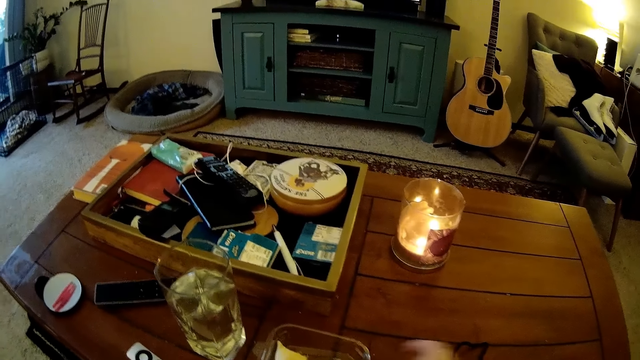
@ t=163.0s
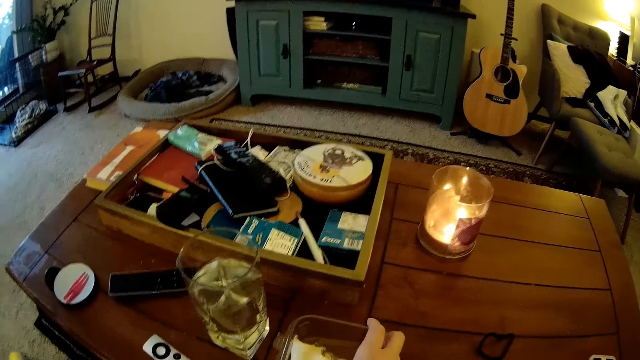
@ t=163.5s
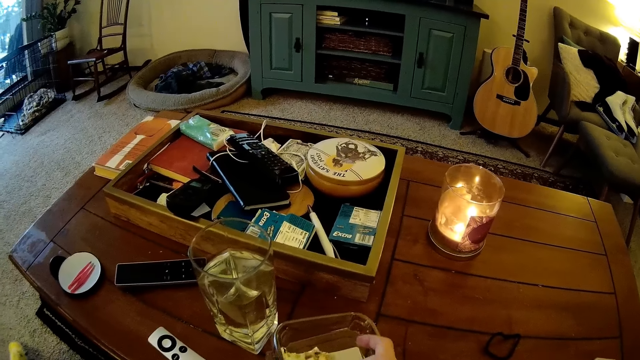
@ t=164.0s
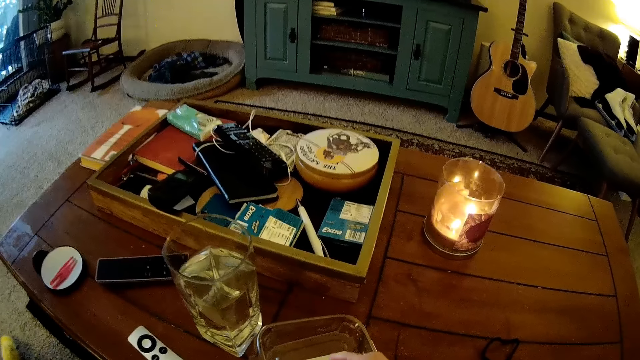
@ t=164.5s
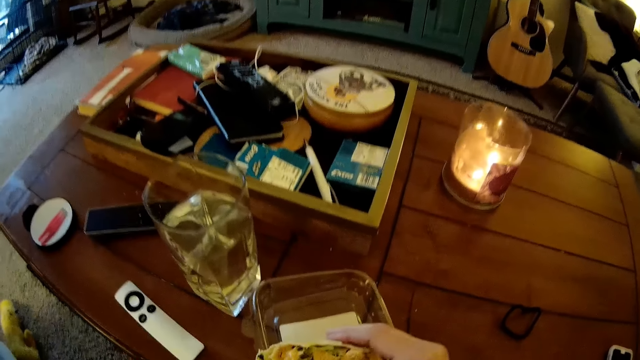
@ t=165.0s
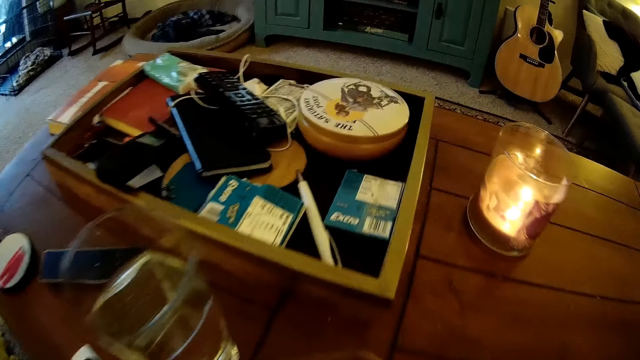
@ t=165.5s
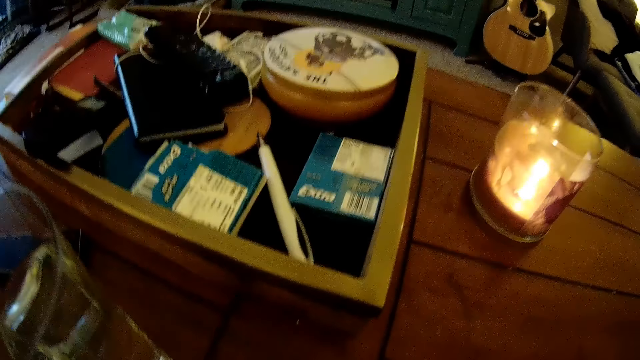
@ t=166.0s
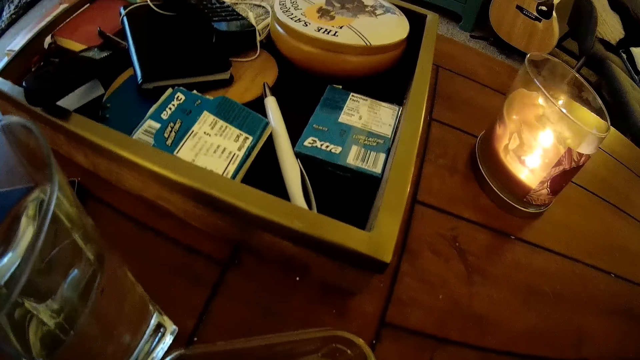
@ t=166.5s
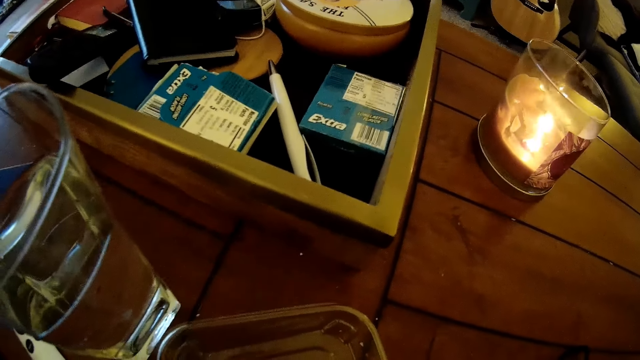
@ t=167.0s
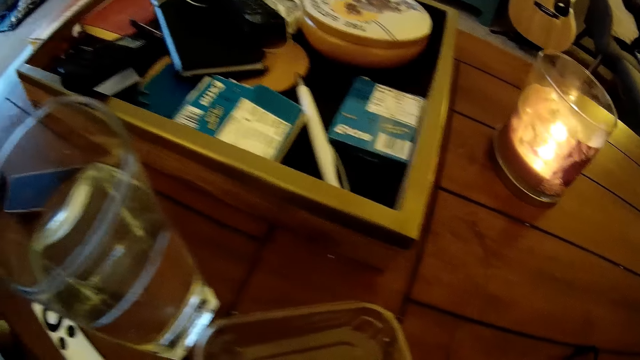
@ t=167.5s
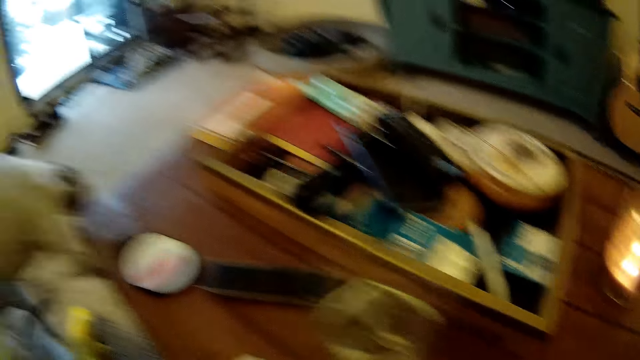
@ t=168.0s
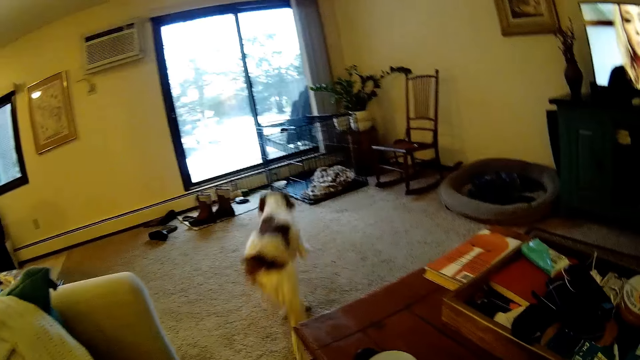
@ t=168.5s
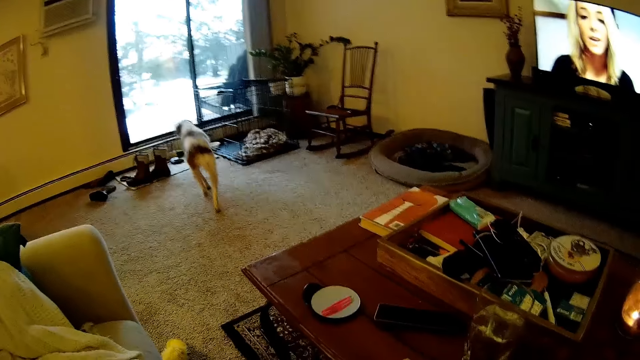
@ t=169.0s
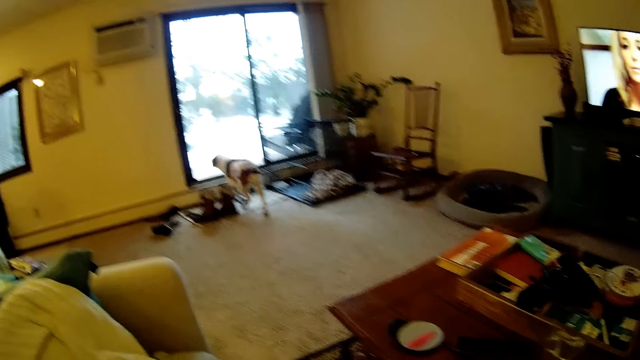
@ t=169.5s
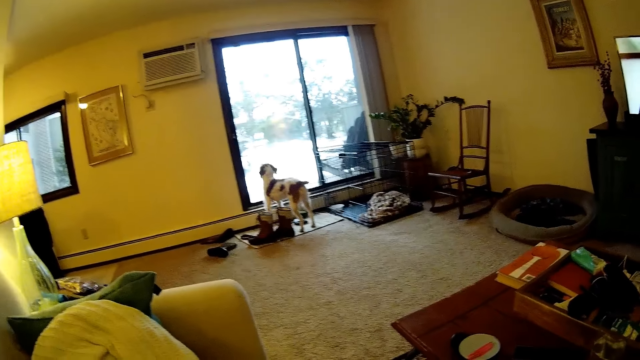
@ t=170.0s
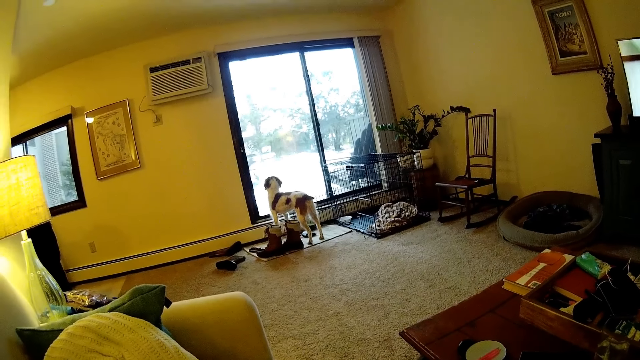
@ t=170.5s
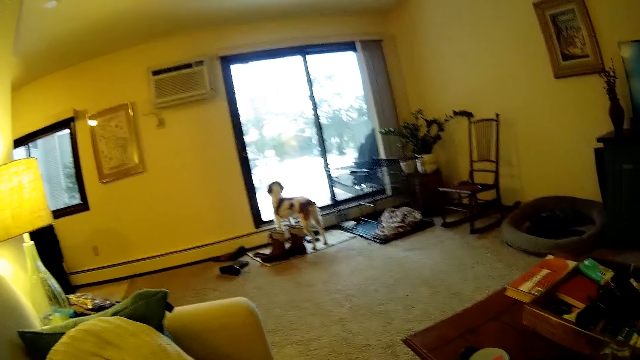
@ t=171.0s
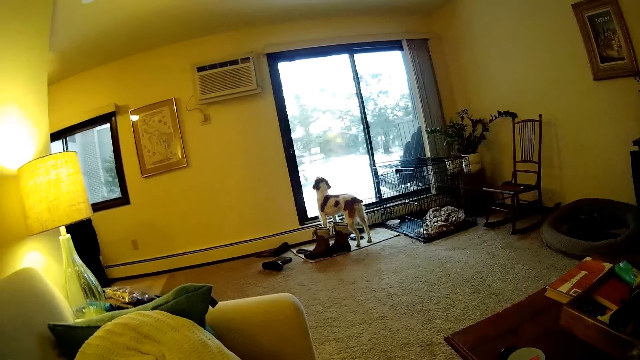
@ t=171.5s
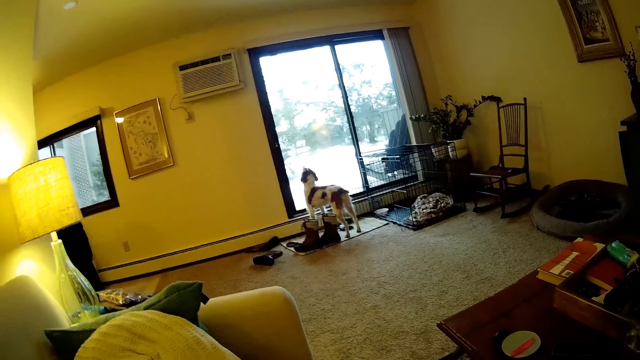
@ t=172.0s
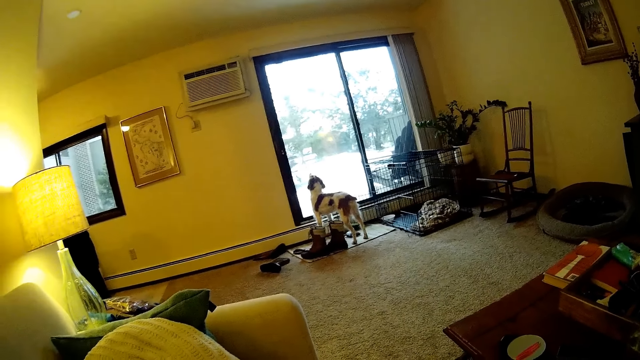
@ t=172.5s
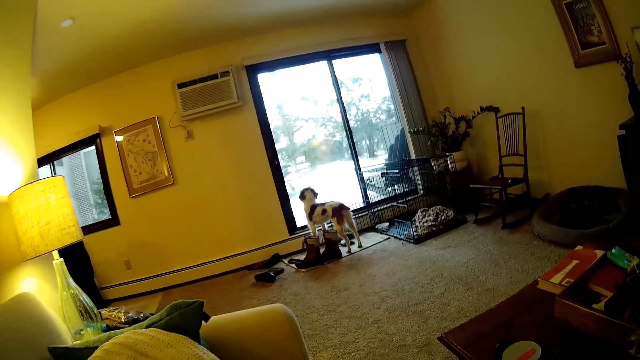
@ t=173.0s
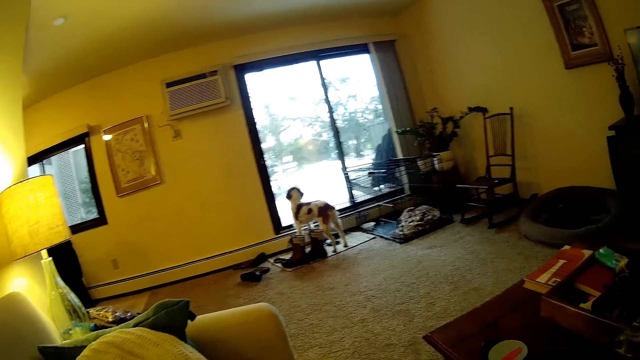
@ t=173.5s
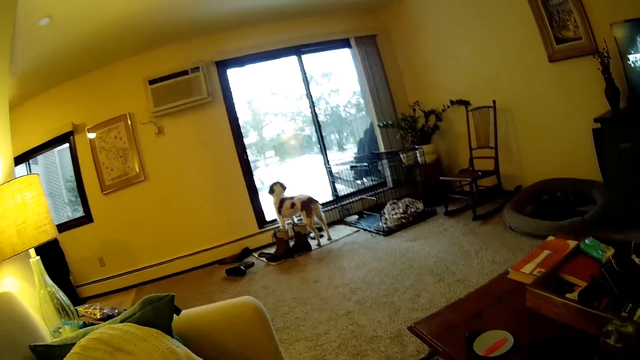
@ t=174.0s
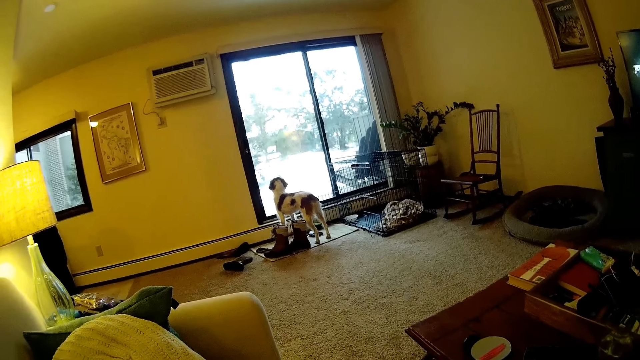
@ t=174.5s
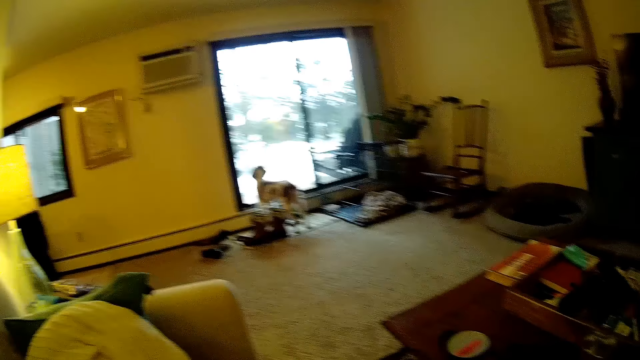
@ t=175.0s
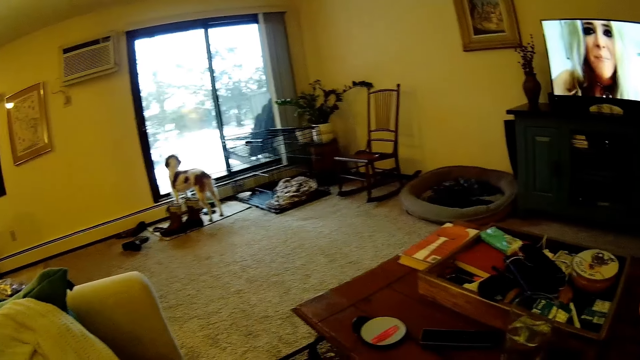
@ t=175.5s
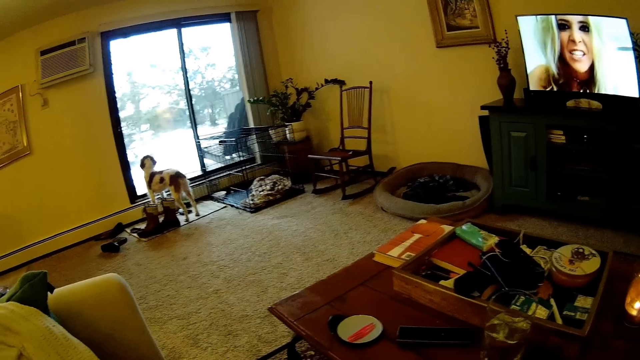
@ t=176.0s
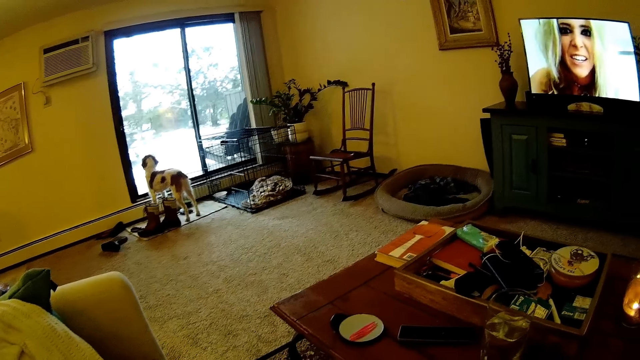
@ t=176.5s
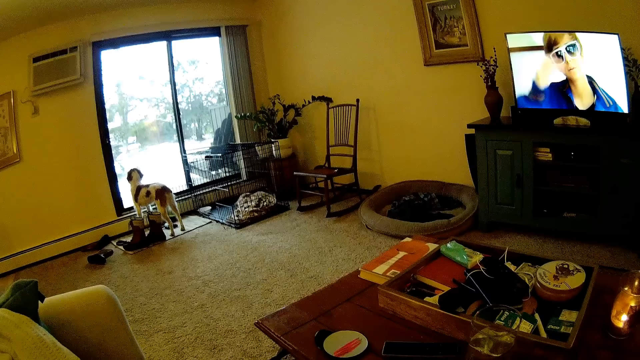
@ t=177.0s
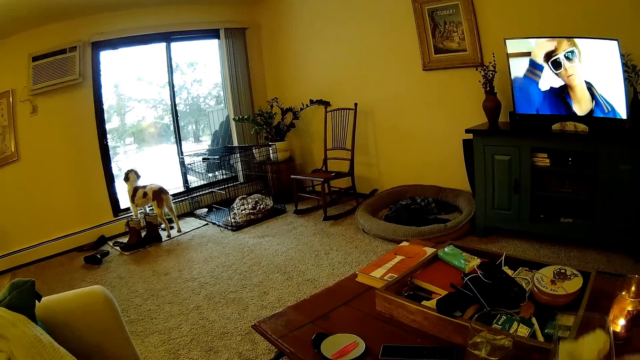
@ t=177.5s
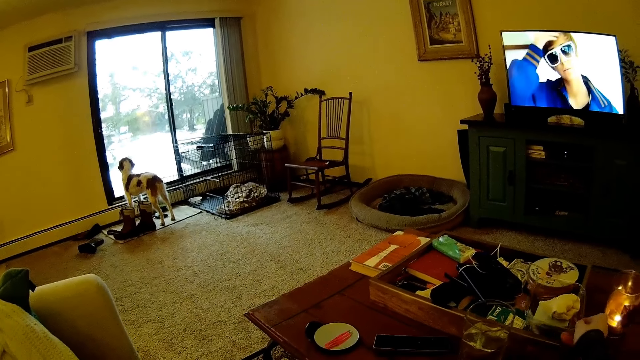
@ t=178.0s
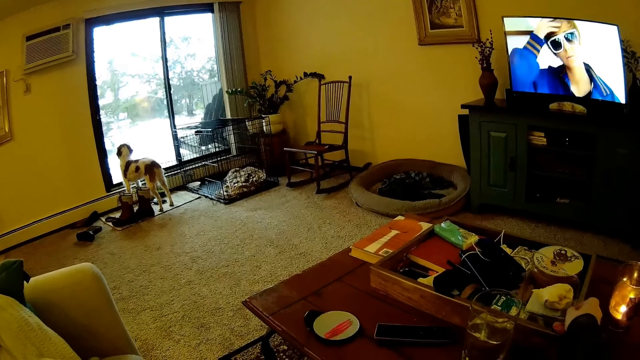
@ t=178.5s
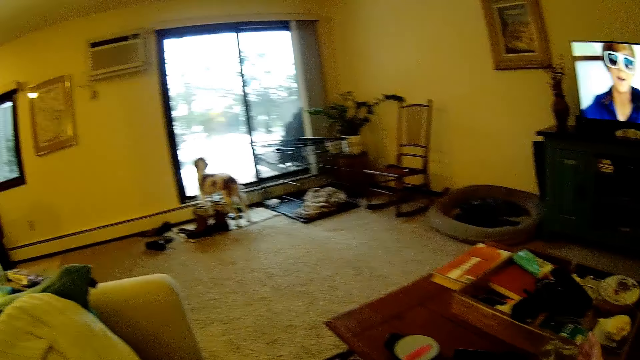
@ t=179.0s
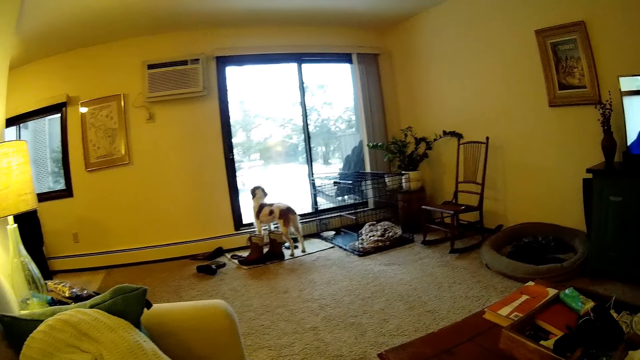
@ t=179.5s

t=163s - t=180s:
The camera wearer picks up a sandwich with the right hand. She eats the sandwich. The dog walks to the glass door. The camera wearer stares at the dog. She stares at the television. She moves a plastic pack on the table with her right hand. She drops the plate on the table.

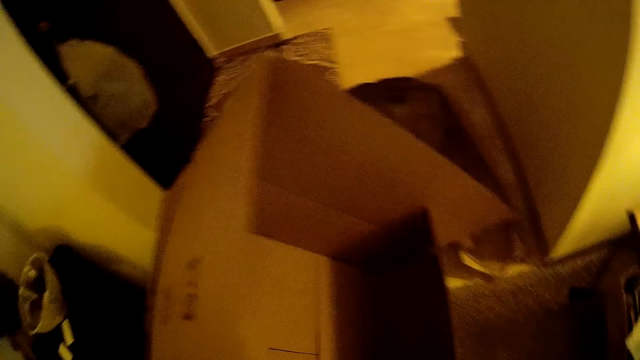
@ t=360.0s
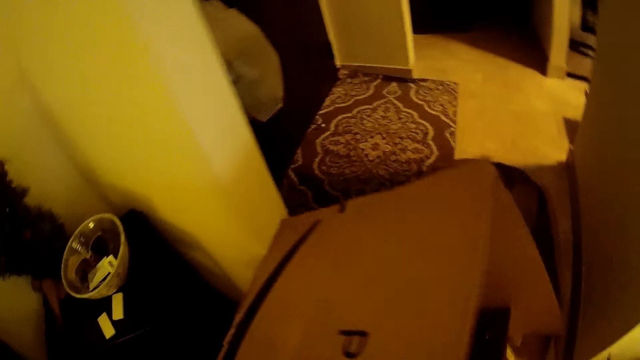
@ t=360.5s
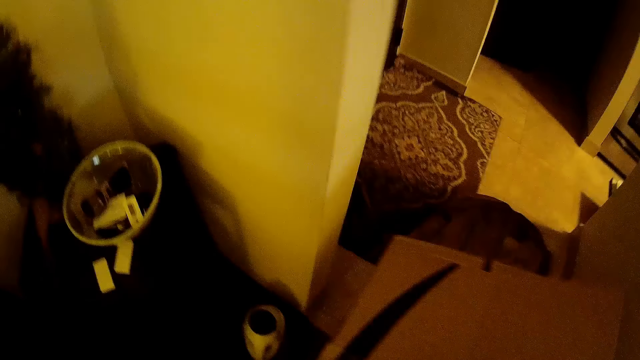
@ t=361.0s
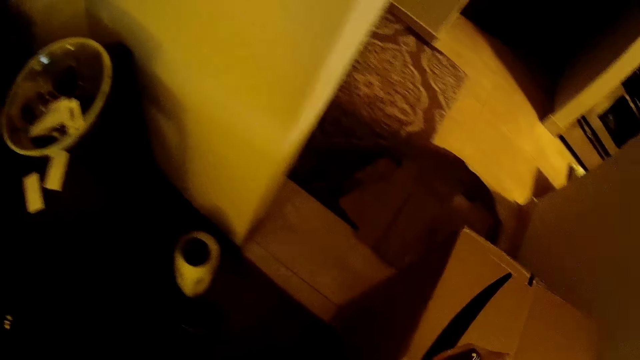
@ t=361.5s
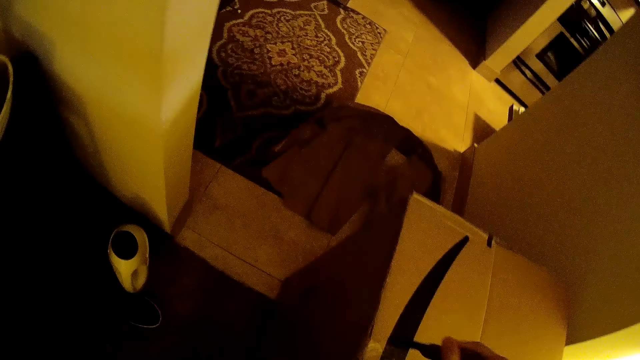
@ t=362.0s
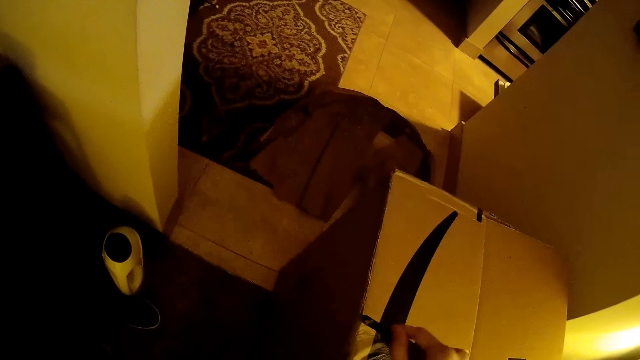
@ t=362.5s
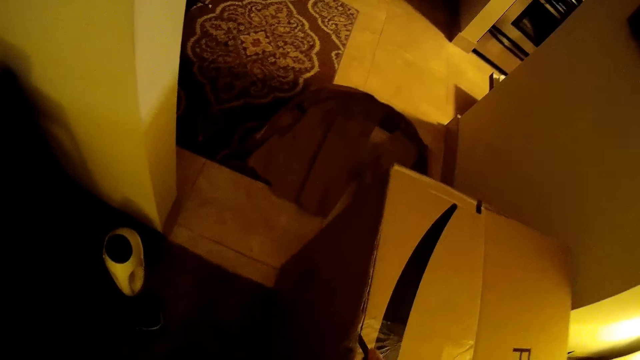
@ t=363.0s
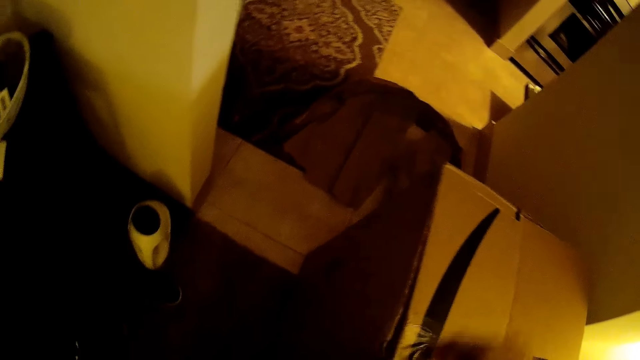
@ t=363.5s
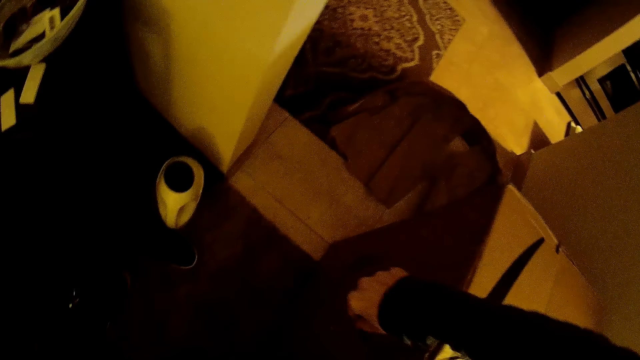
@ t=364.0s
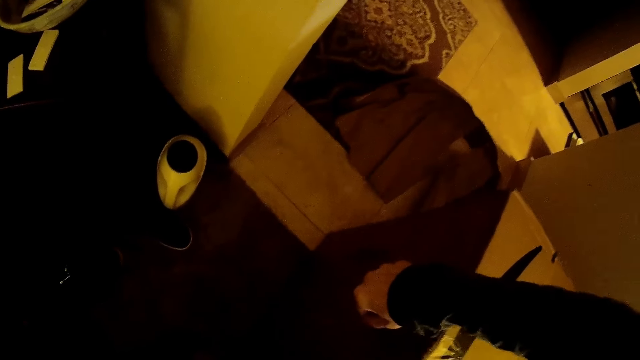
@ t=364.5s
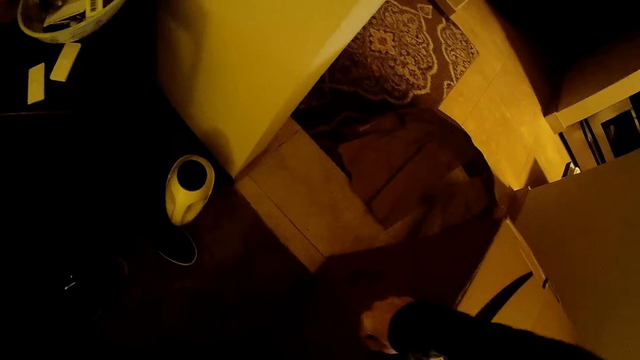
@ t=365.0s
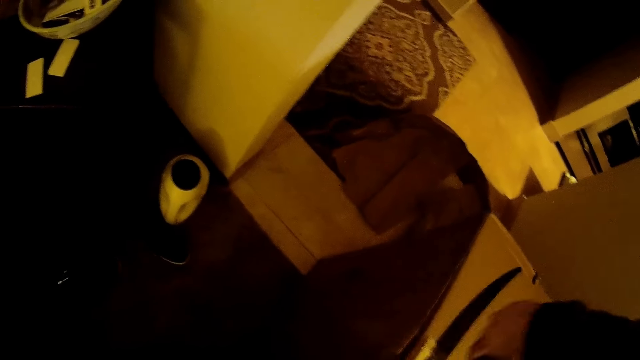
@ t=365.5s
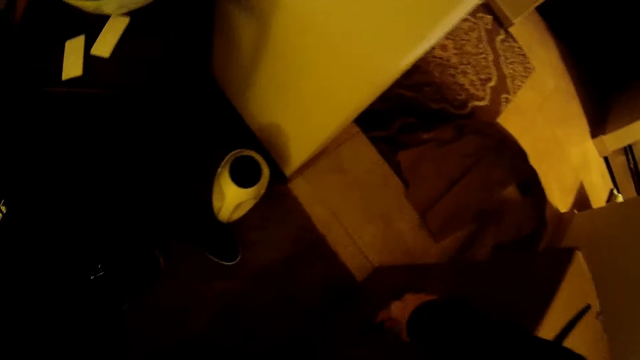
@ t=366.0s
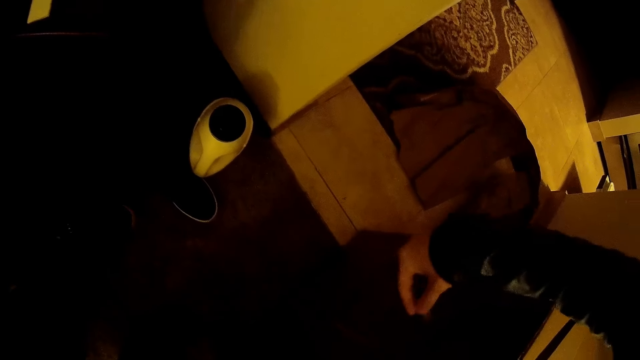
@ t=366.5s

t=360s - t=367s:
The camera wearer moves a carton. She cuts the box with the penknife in her right hand.
